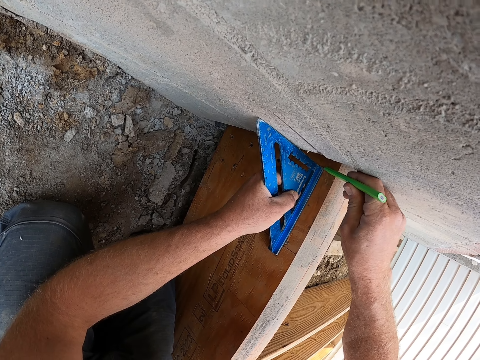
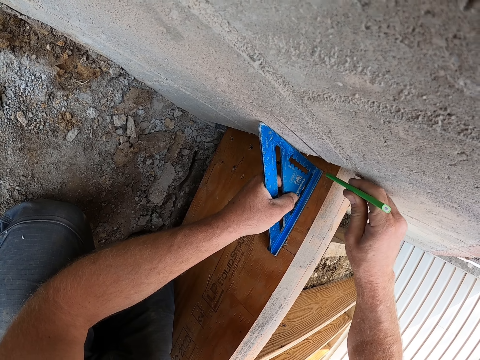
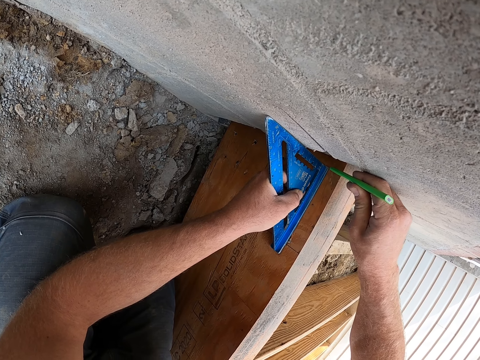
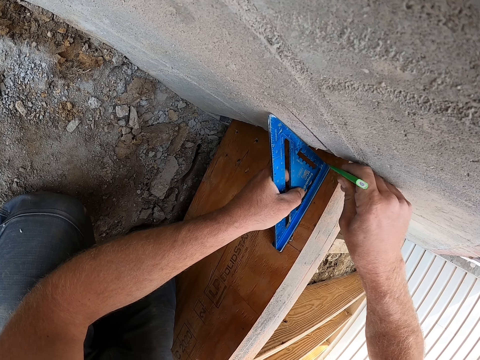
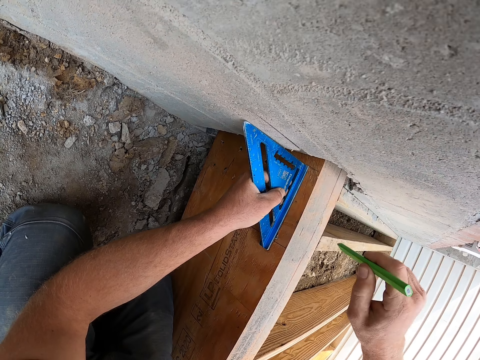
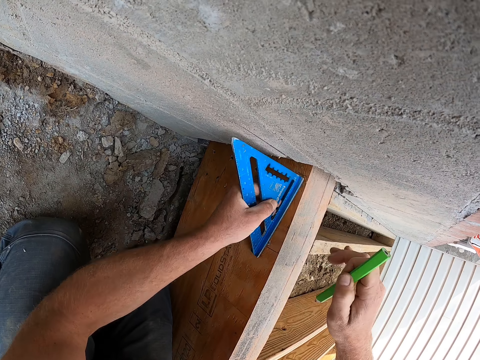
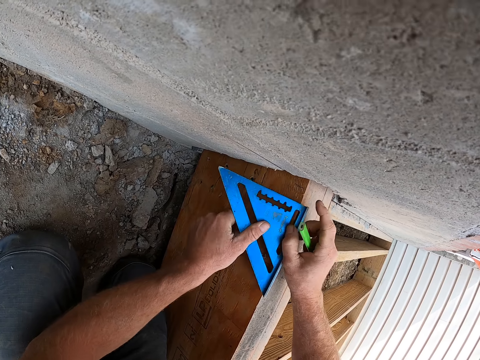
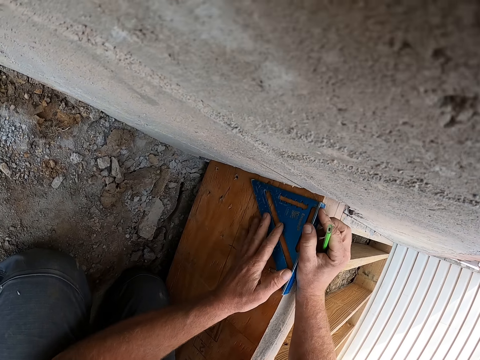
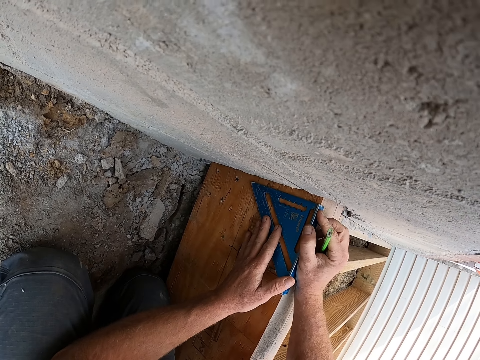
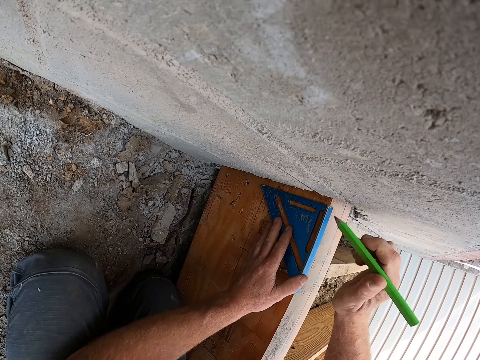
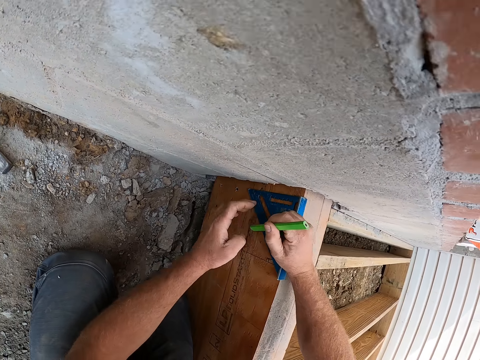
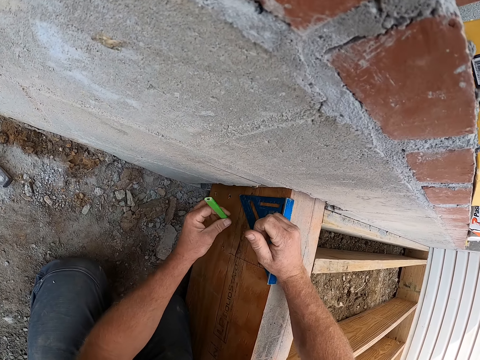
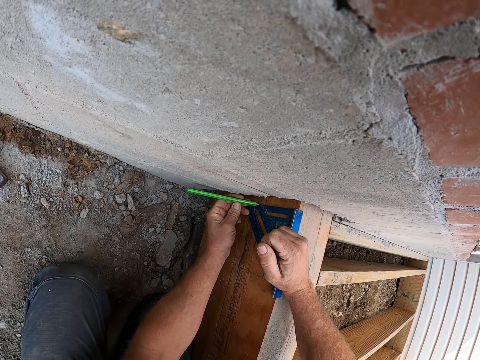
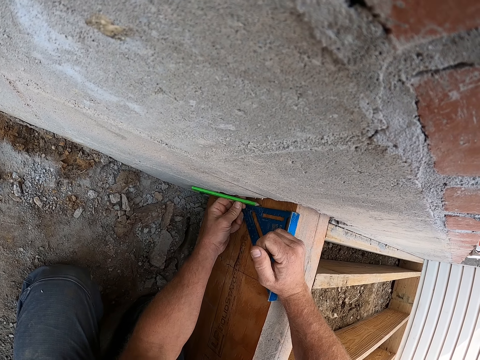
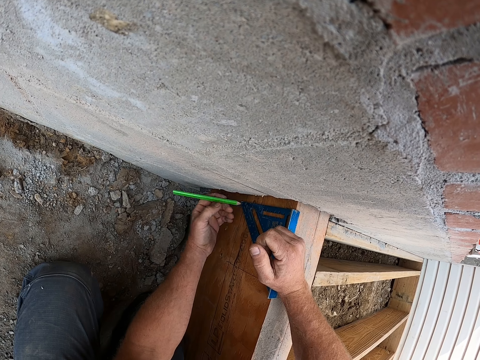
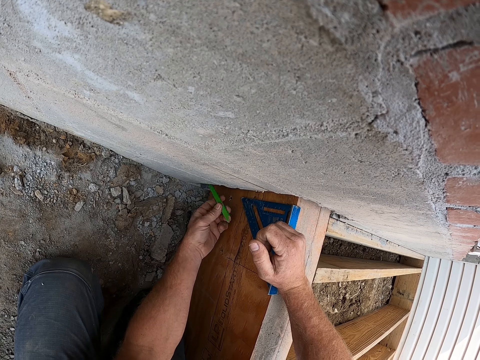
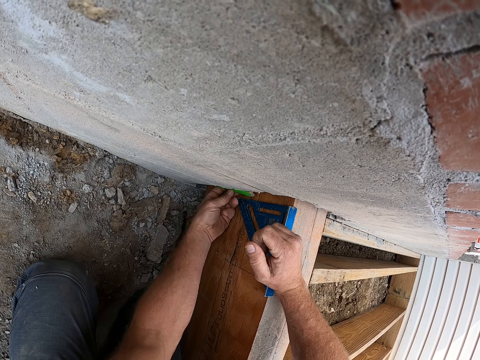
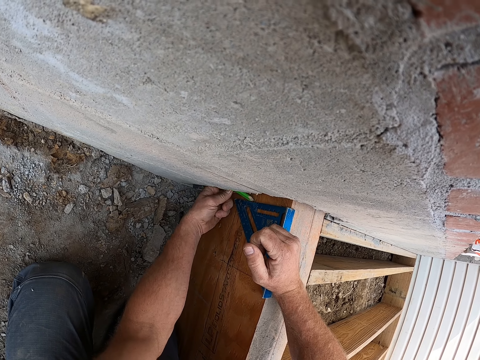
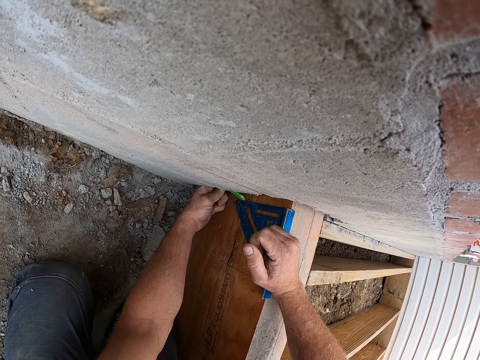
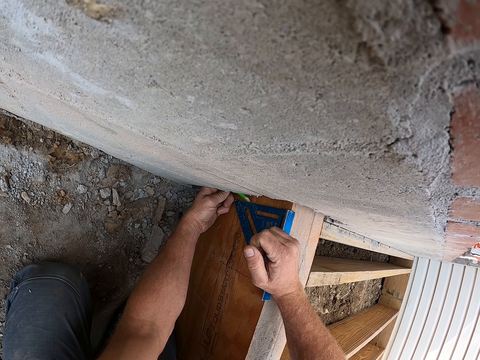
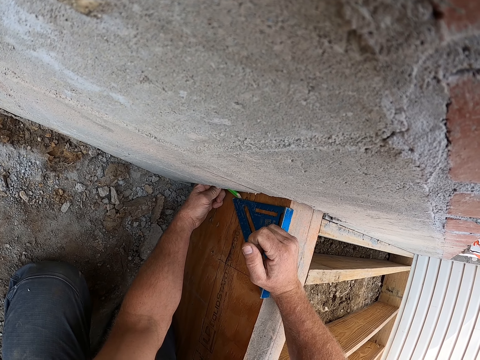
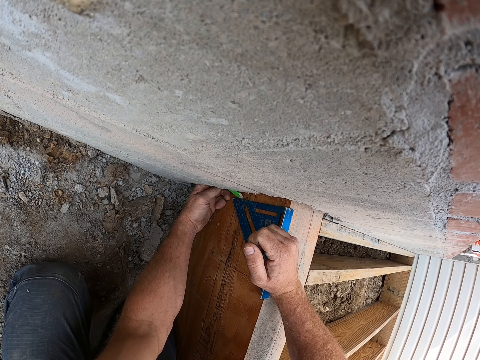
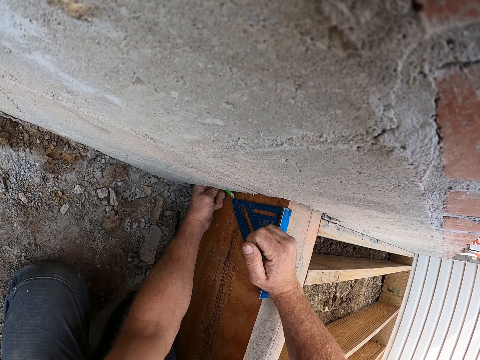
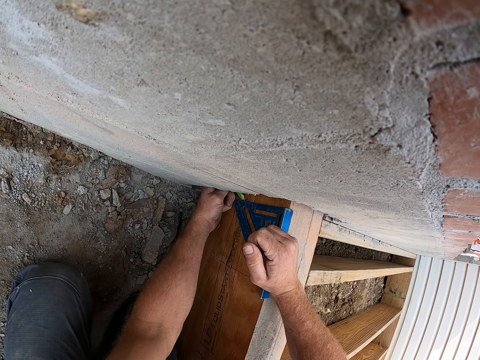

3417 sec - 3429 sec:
The camera wearer repositions the angle square or ruler on the plank. They measure on the wood with the ruler. They shift the pencil to the left hand. They mark the wood with the pencil.

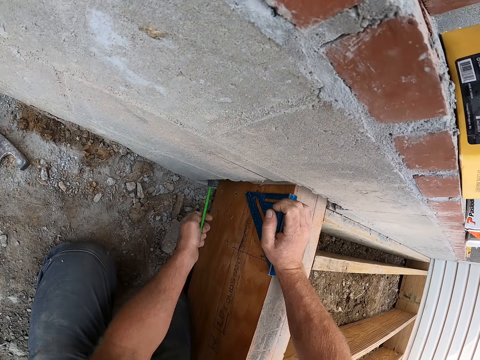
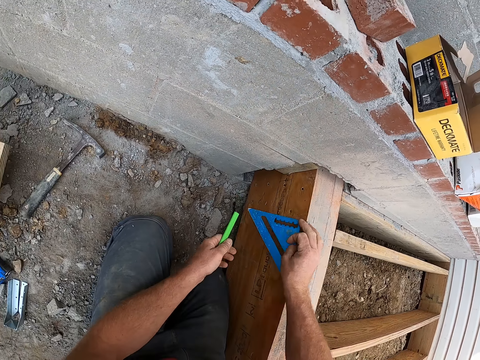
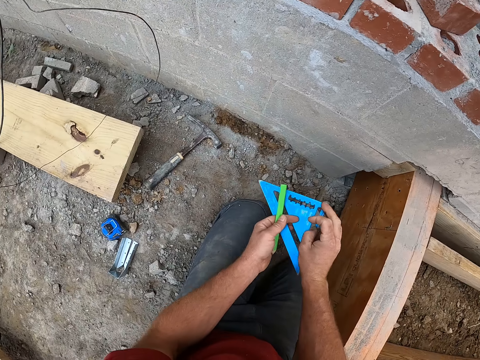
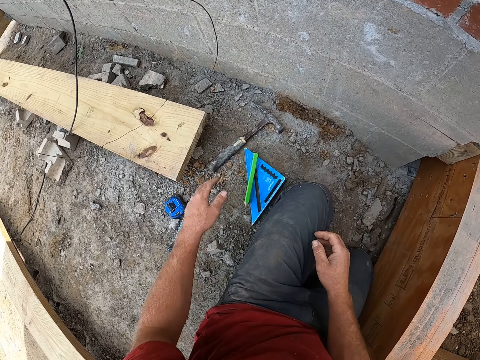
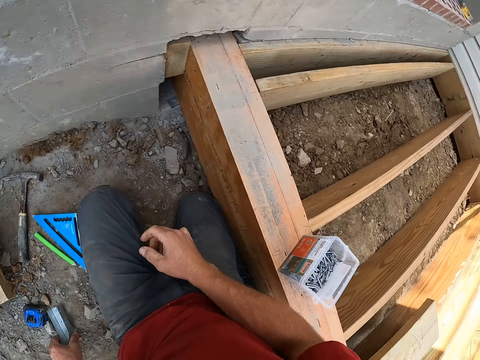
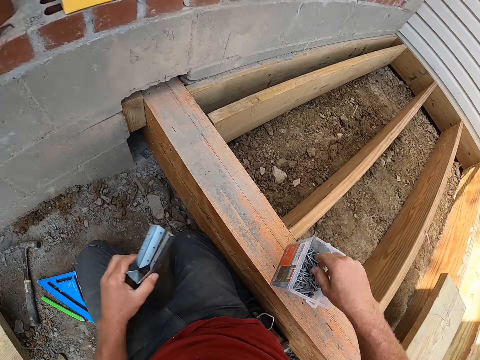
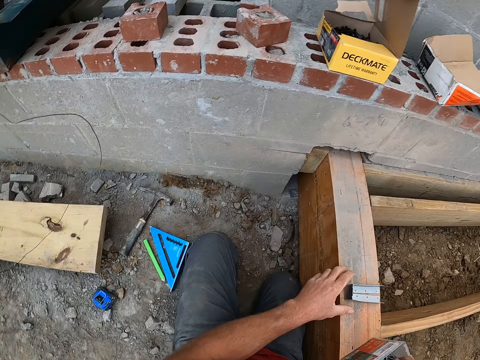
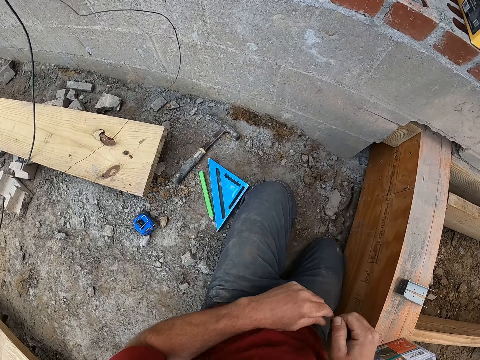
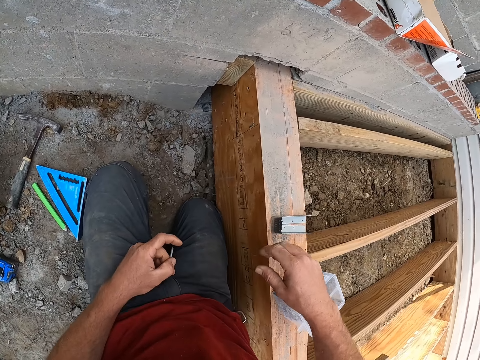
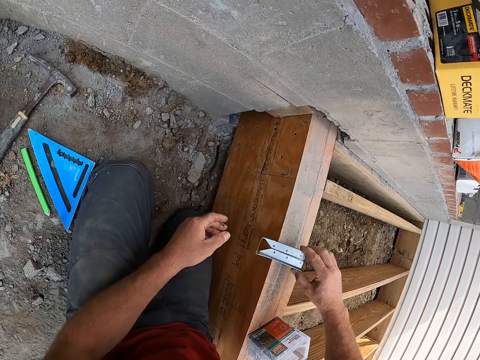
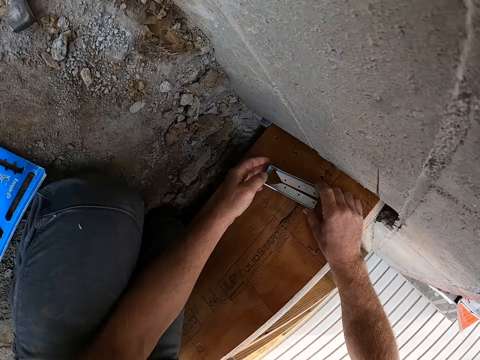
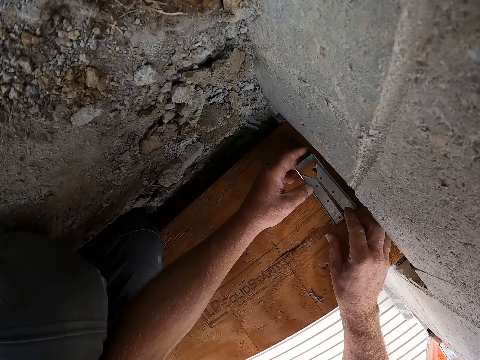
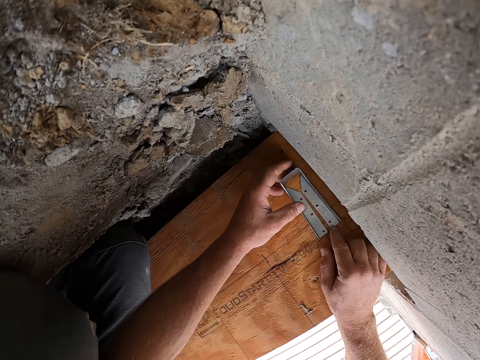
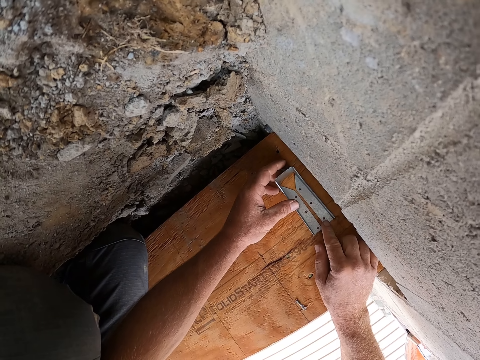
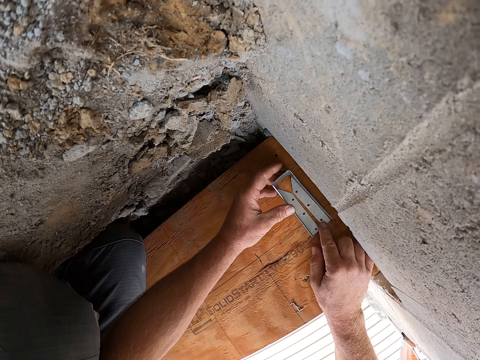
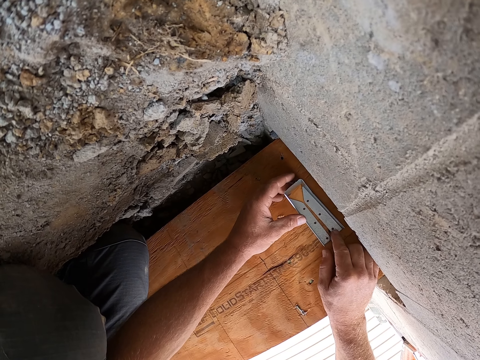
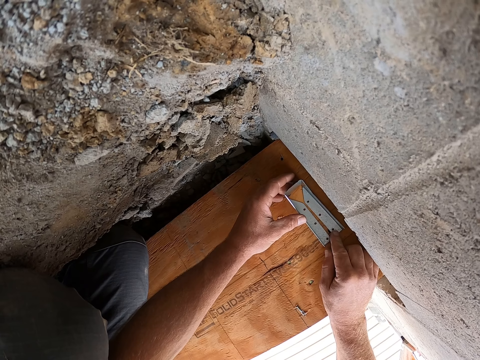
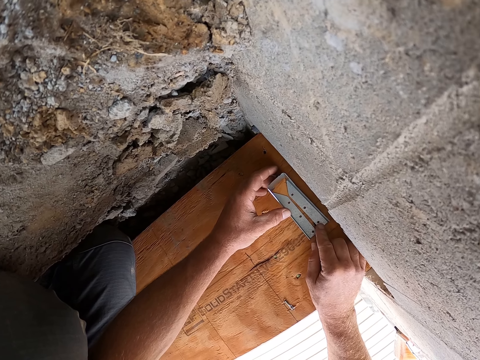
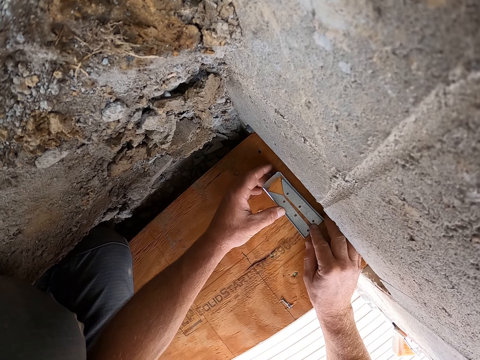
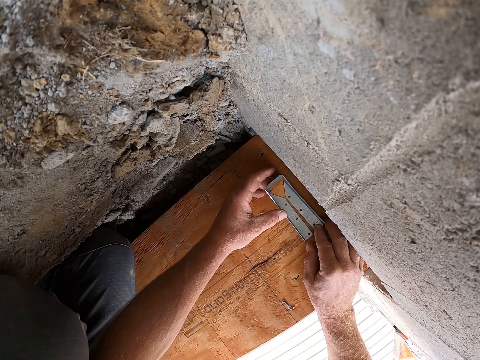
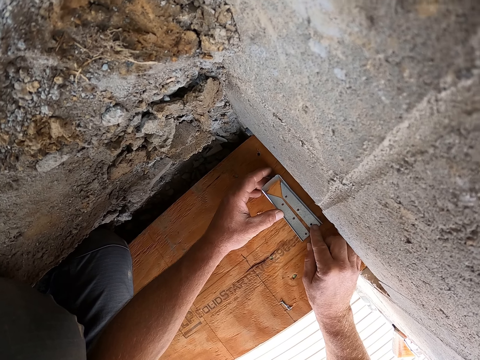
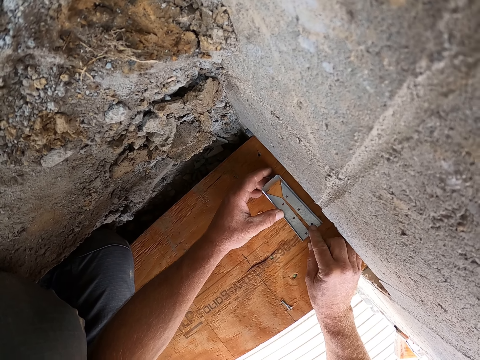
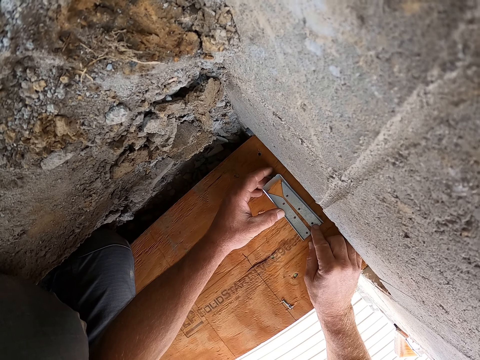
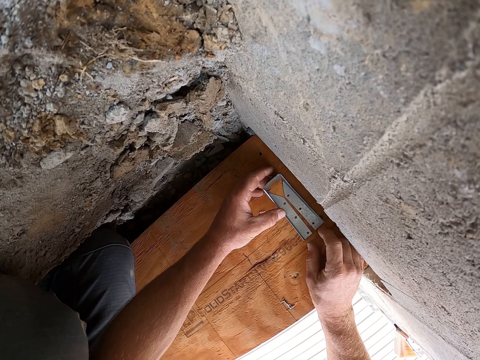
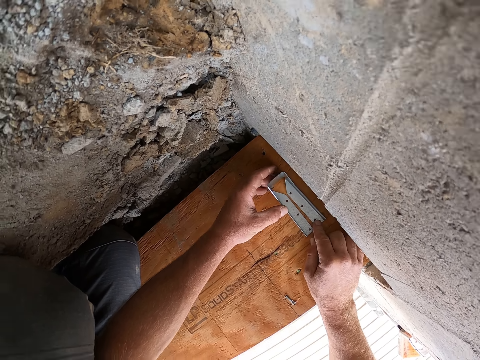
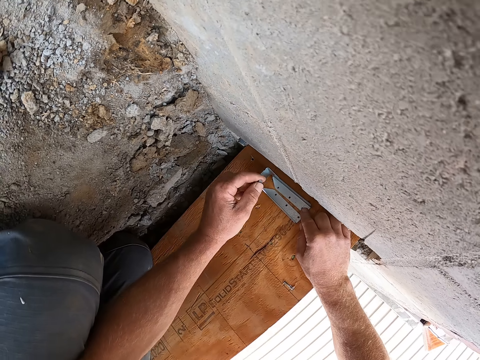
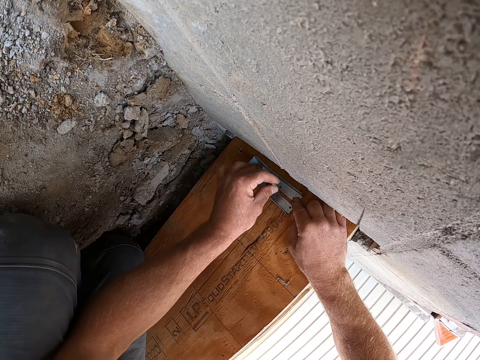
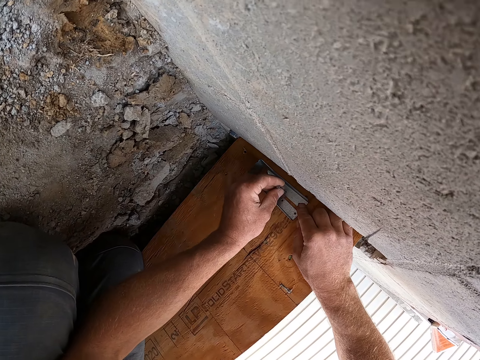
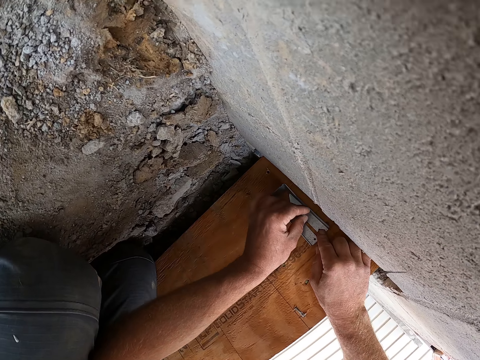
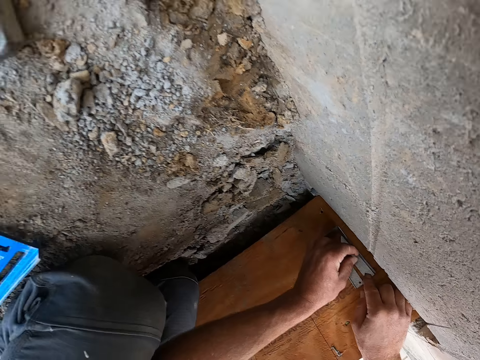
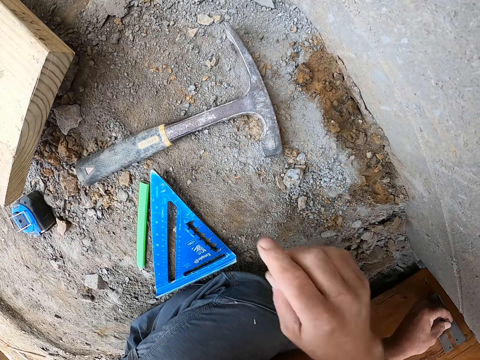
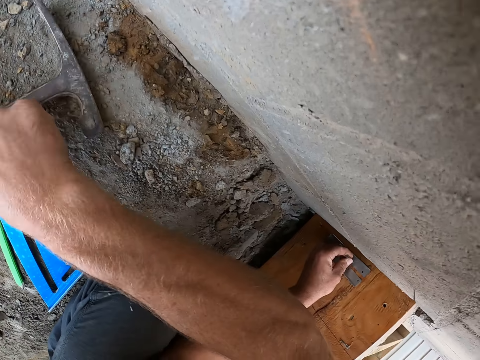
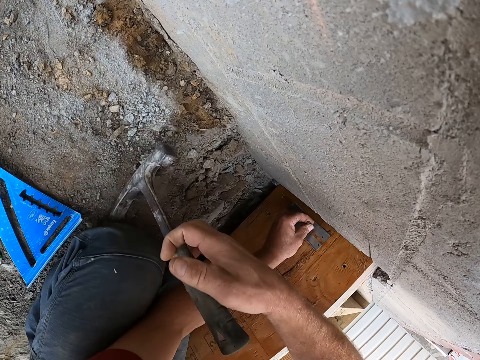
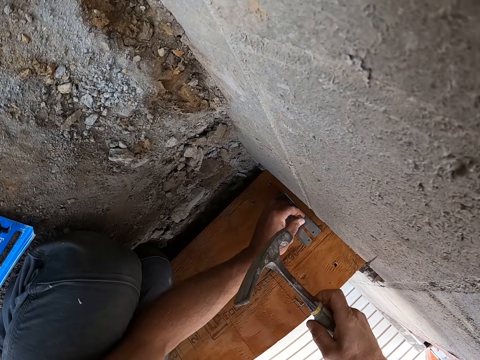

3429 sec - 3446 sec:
The camera wearer removes the angle square or ruler on the plank. They shift the ruler to the left hand. They drop the angle square on the floor. They place the ruler and pencil on the floor. They pick up the screw brace or steel bracket on the floor. They pick up nails in the nail container on the wood. They drop the screw brace on the plank. They shift the nail to the left hand. They pick up the screw brace on the plank. They position the bracket on the marked part on the wood. They place a nail on the screw brace. They hold the nail on the bracket. They pick up the hammer on the floor and hit the nail with the hammer.
